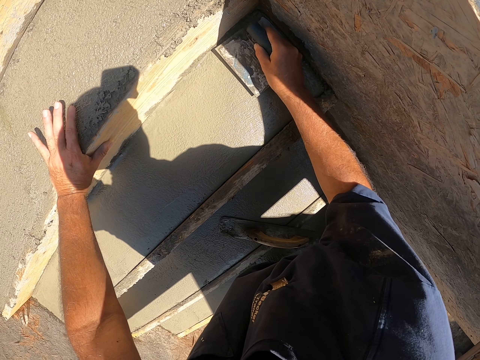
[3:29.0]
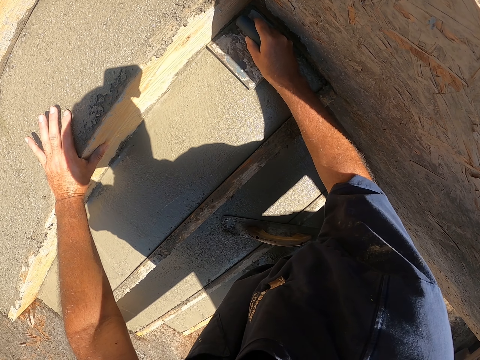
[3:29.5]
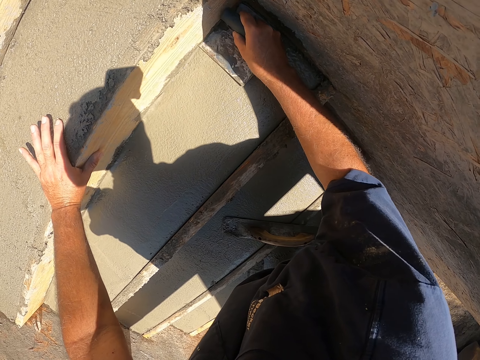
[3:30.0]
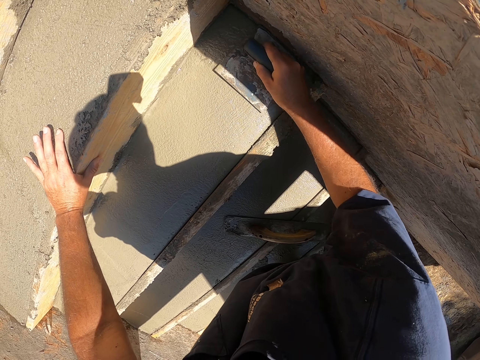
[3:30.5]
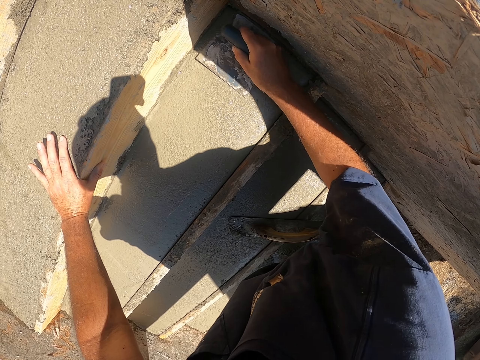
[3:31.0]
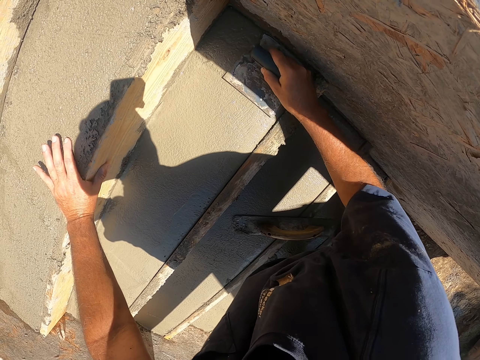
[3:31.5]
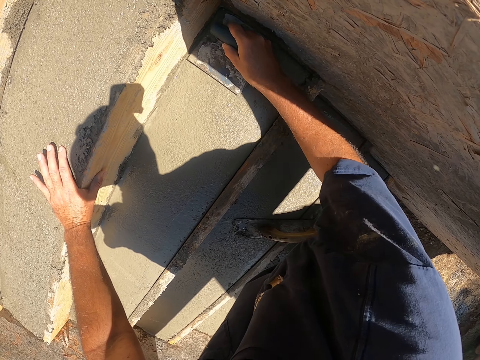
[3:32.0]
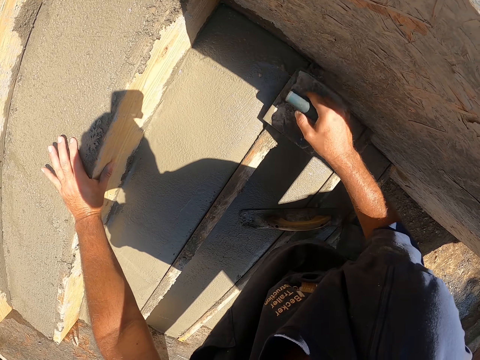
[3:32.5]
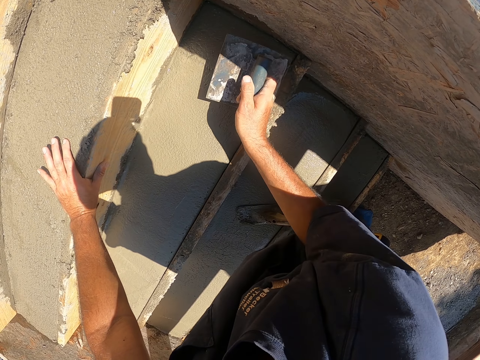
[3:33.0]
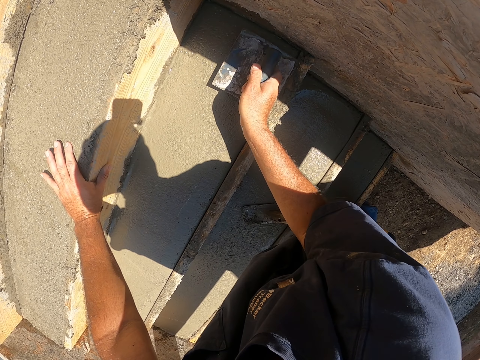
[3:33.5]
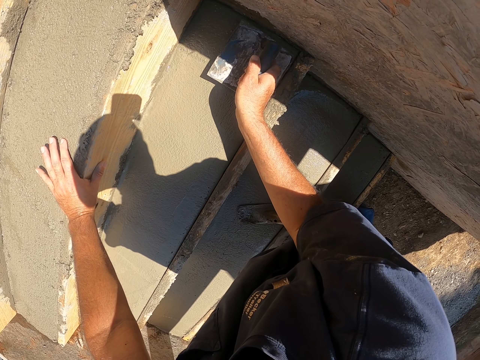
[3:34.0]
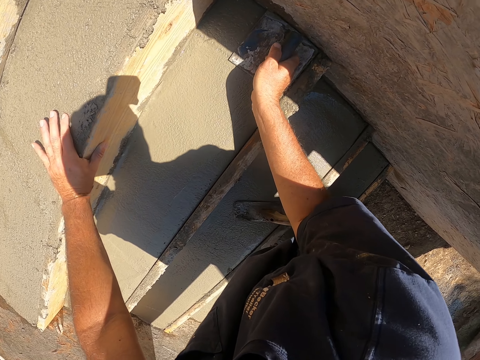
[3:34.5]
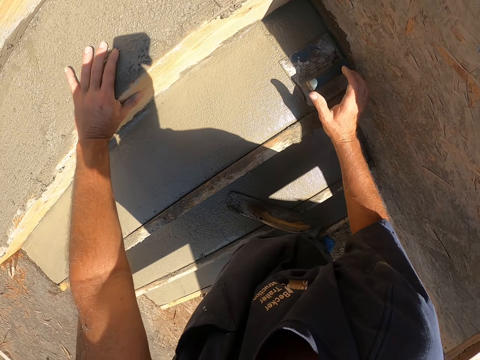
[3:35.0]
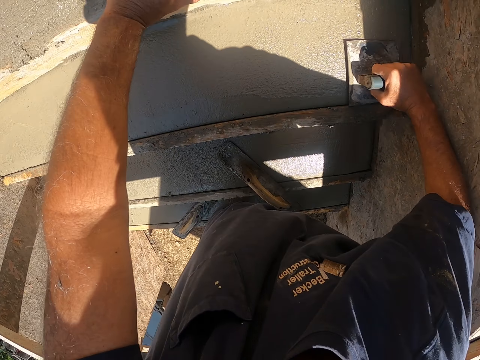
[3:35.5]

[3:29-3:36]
The camera wearer plasters the staircase.

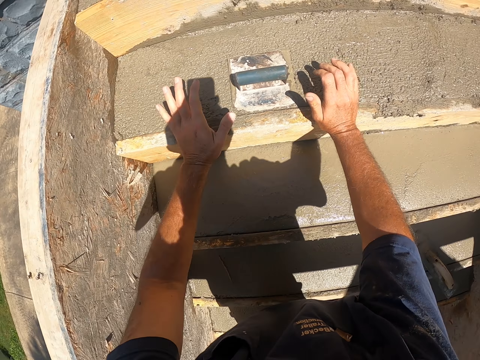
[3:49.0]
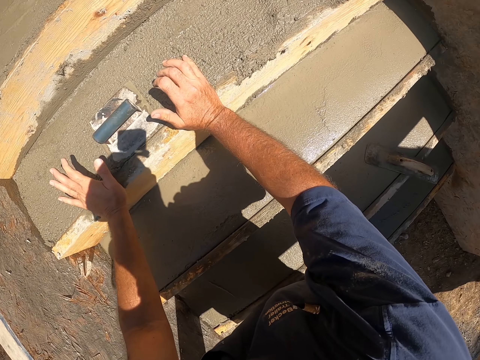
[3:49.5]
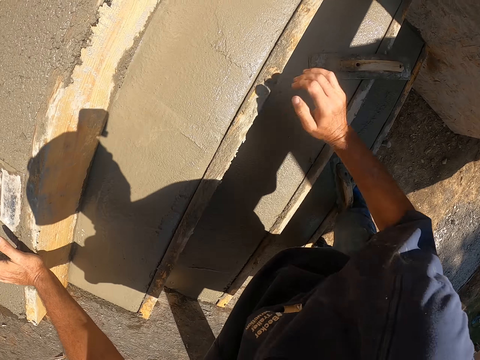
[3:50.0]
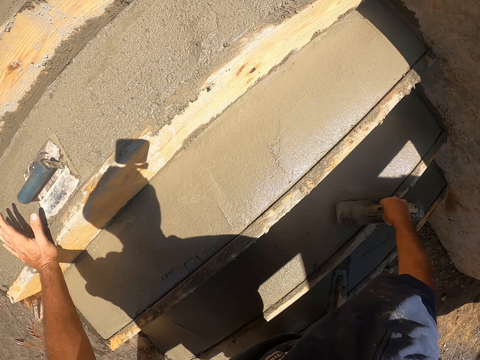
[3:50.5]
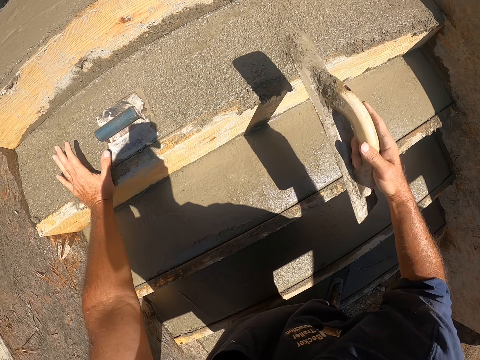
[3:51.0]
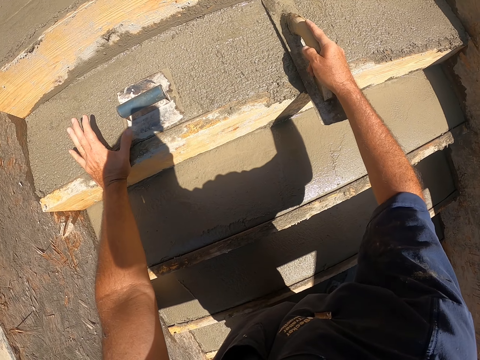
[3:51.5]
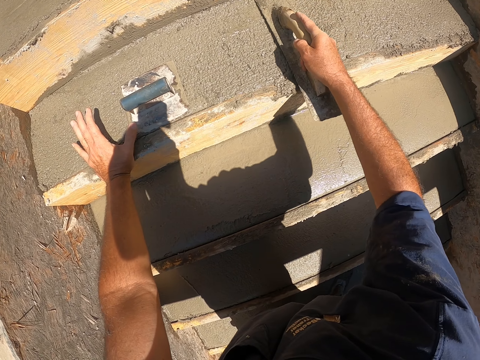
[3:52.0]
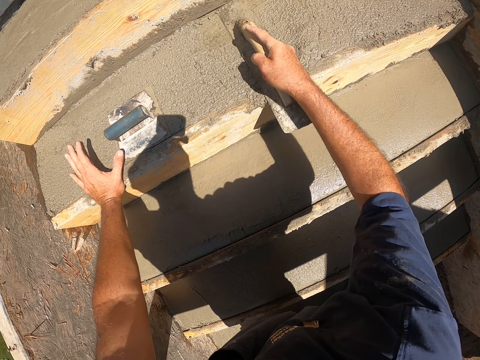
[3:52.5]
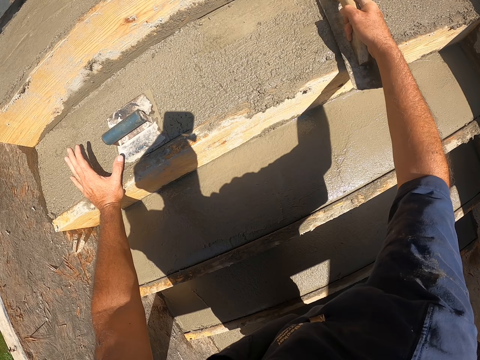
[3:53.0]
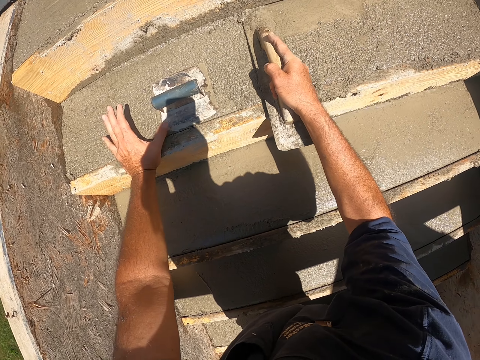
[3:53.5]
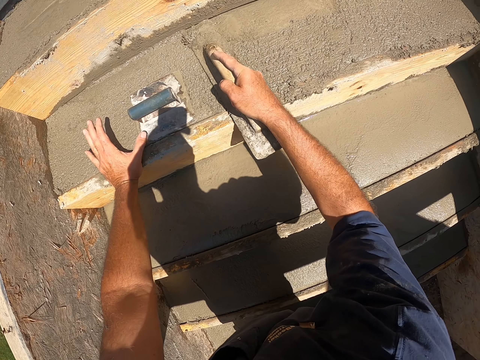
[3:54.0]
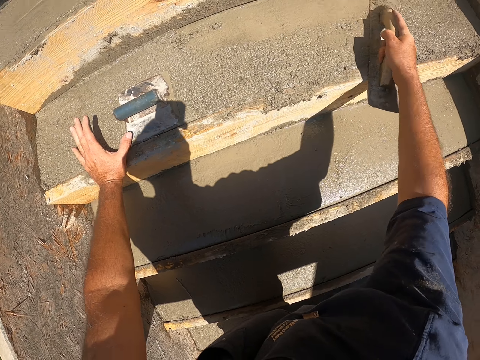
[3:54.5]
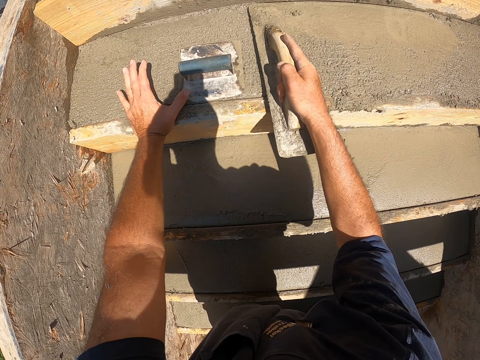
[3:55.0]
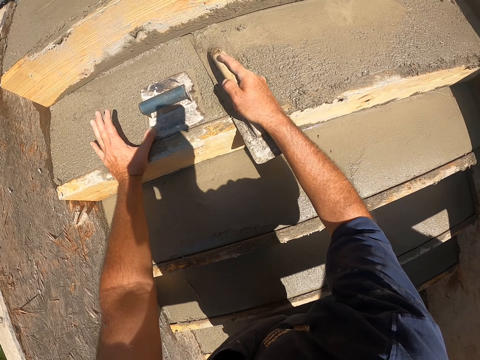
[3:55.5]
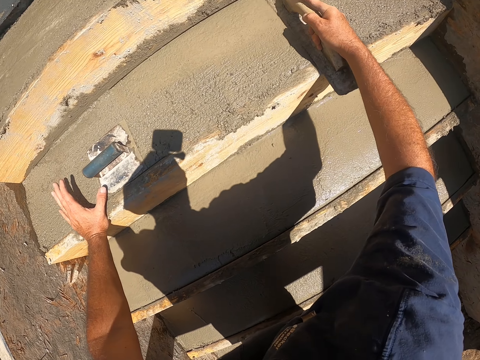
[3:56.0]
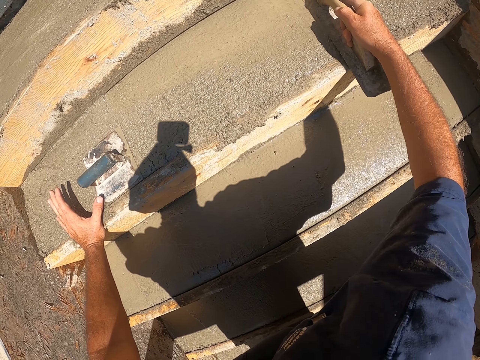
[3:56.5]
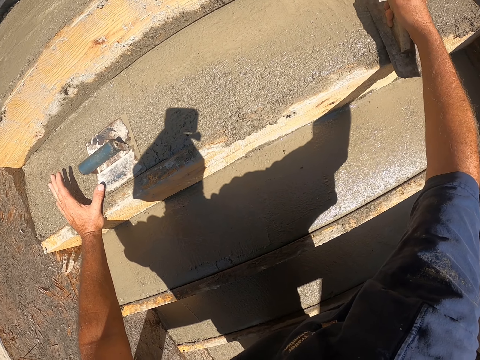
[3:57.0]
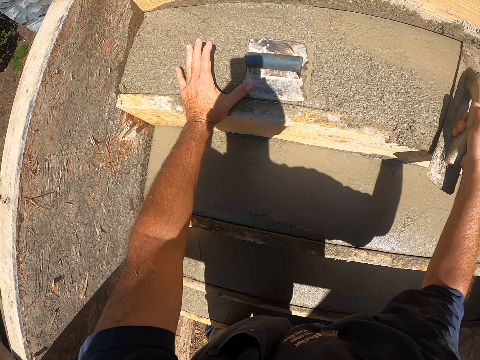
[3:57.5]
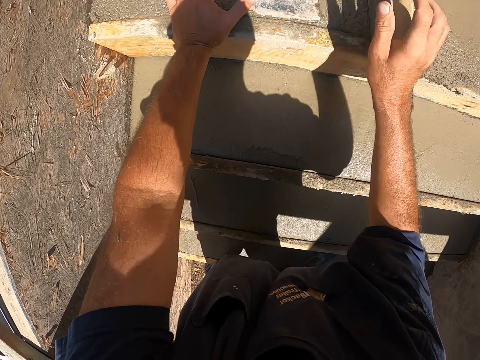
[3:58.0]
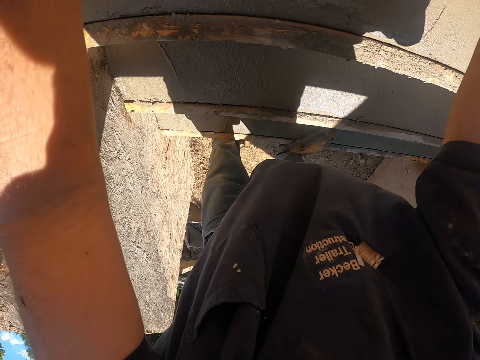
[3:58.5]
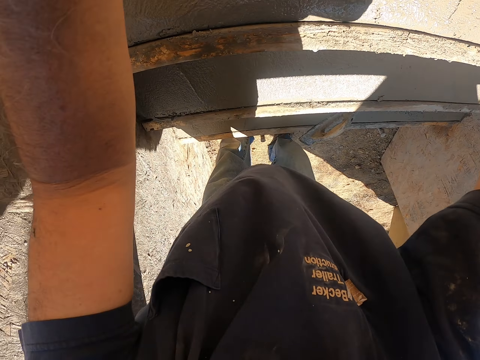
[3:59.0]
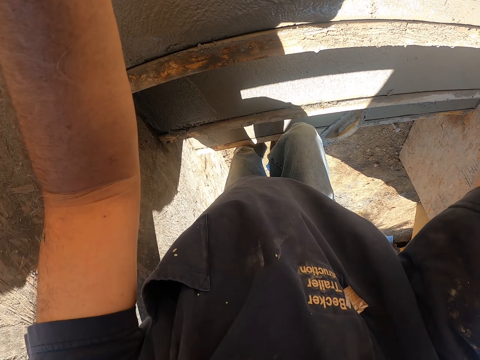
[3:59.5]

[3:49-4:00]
The camera wearer picks up a concrete trowel. They flatten the concrete stair. They plaster the staircase.

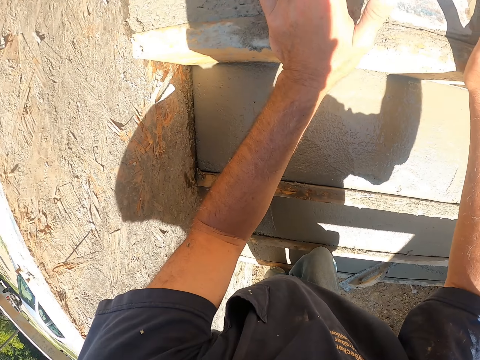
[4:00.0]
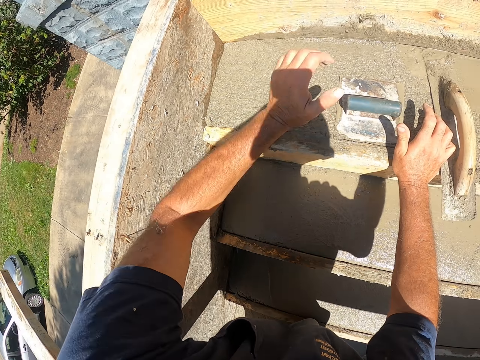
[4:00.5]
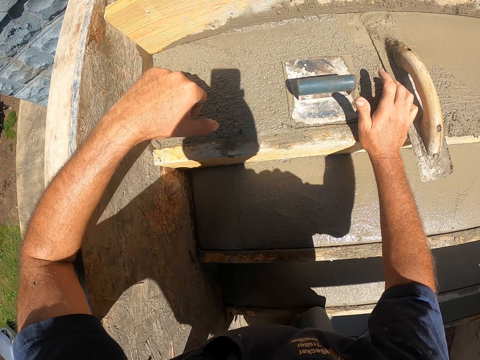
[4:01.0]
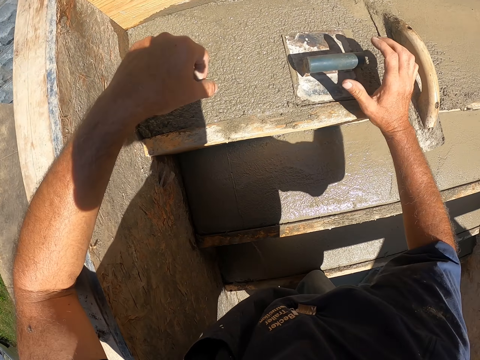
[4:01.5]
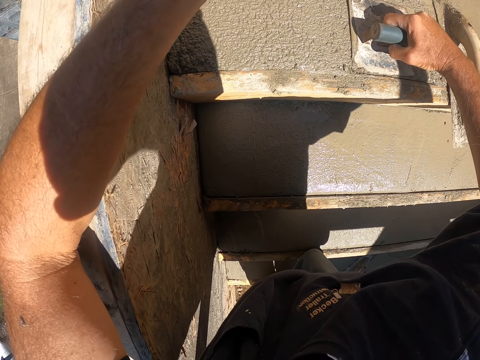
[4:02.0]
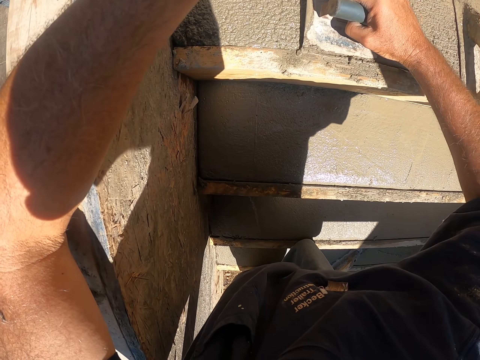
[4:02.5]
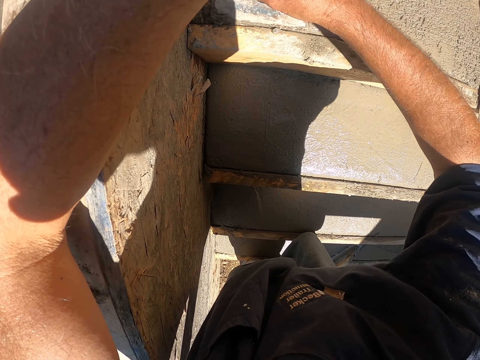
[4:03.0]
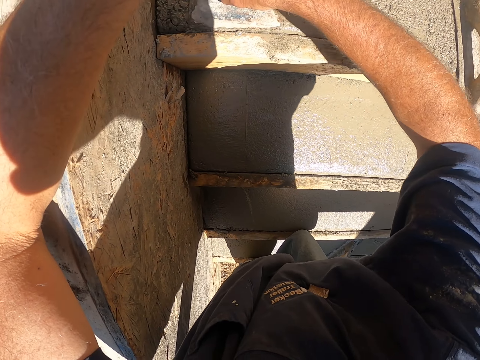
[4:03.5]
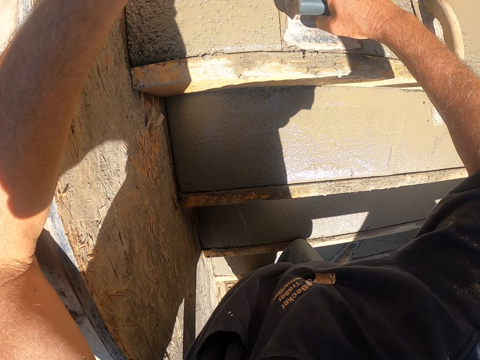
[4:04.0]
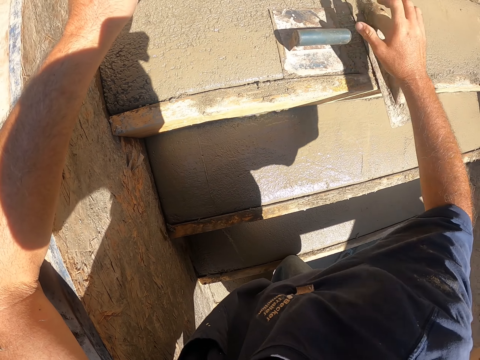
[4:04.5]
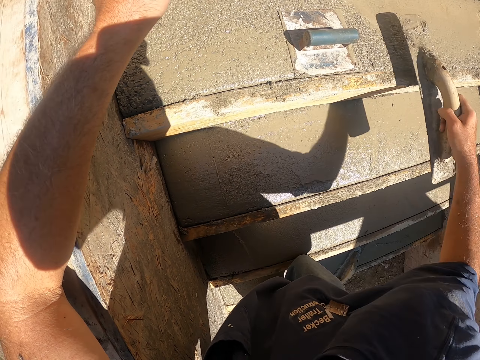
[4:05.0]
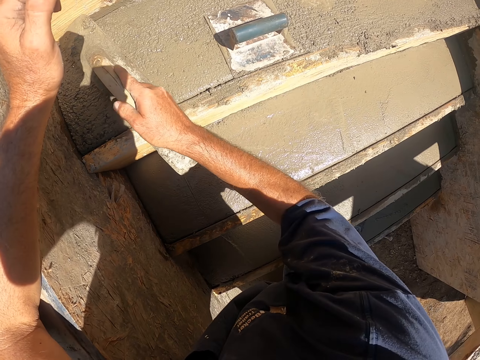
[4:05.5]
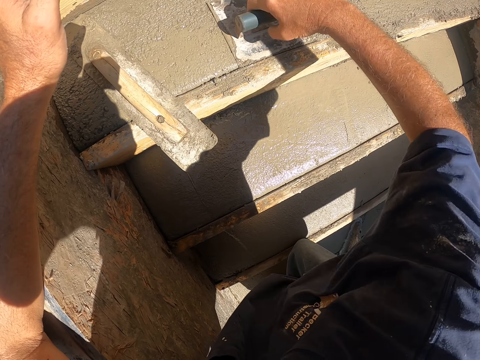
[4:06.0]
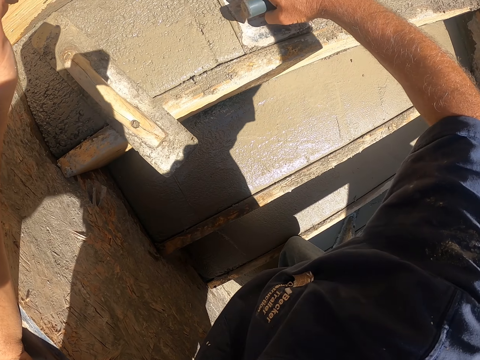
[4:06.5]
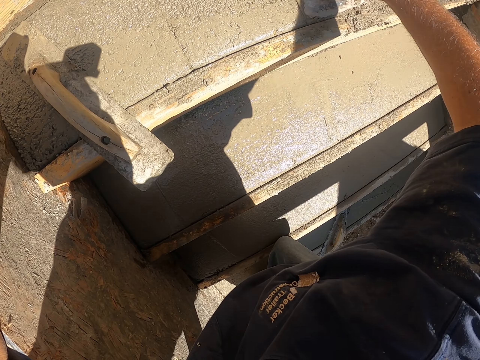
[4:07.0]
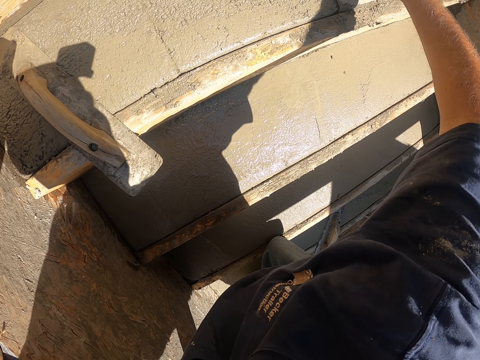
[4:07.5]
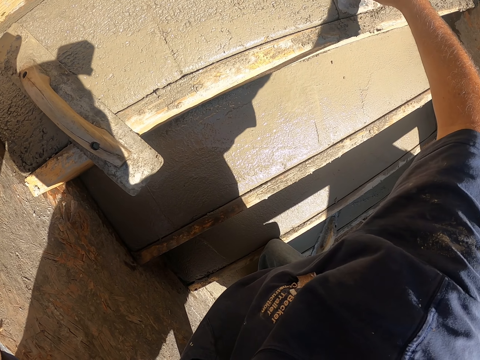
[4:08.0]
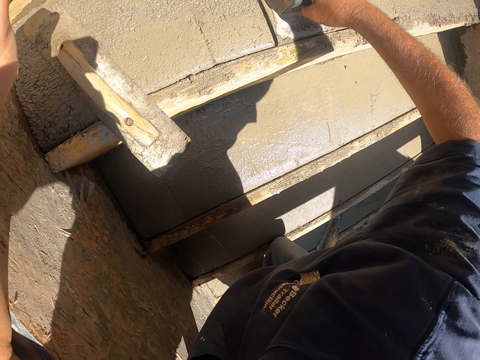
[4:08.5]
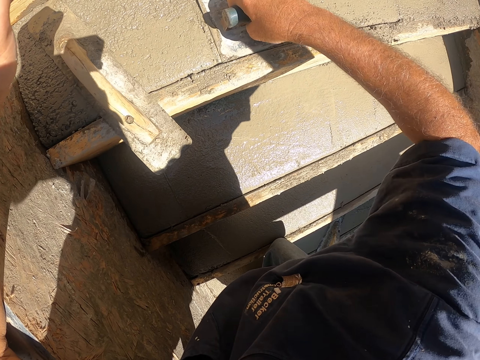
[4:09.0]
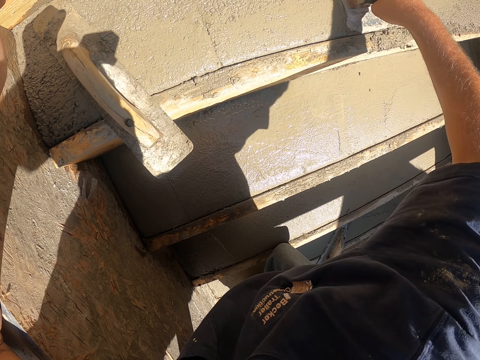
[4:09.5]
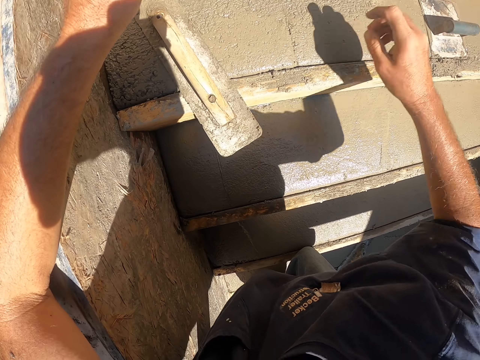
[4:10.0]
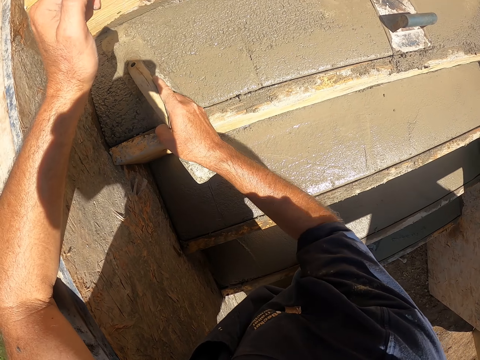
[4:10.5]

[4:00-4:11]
The camera wearer levels the concrete. They move the concrete trowel.
